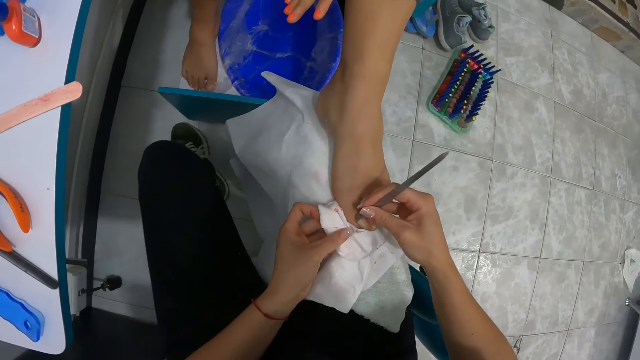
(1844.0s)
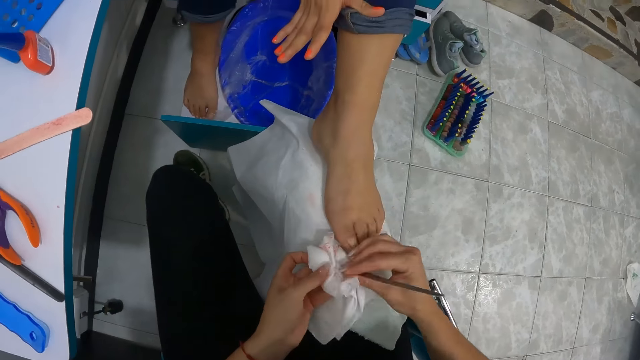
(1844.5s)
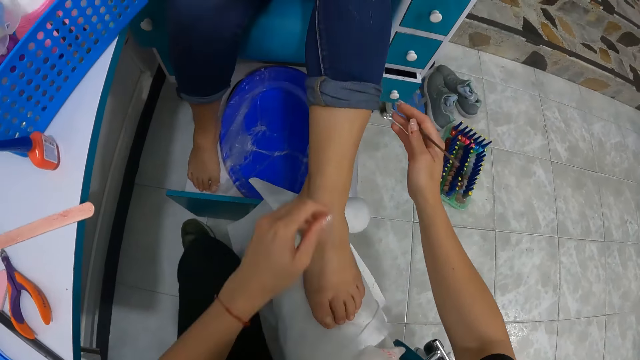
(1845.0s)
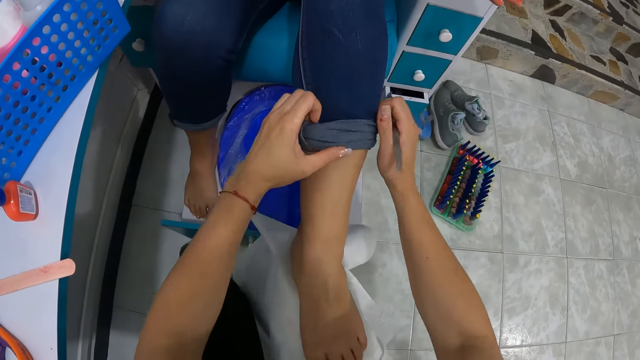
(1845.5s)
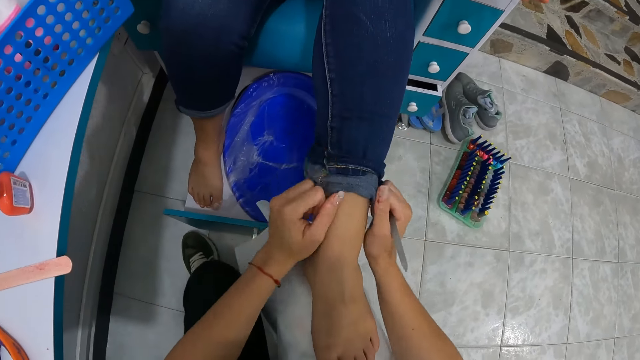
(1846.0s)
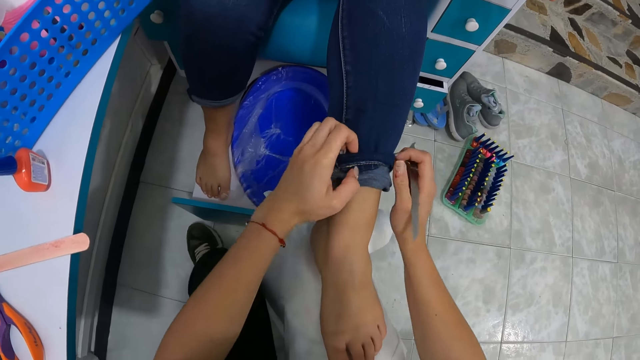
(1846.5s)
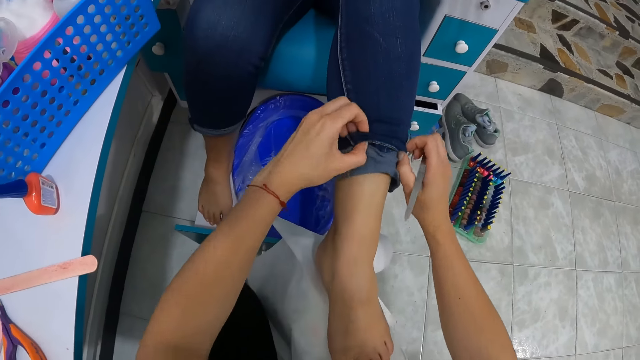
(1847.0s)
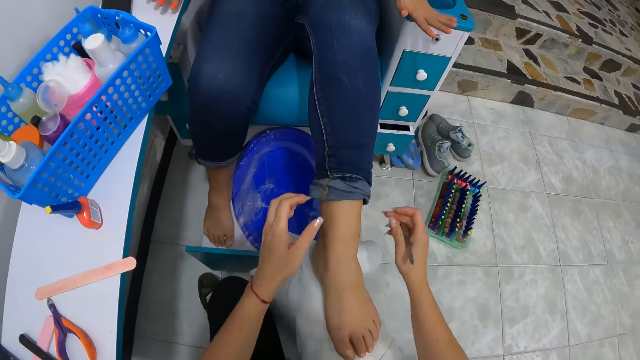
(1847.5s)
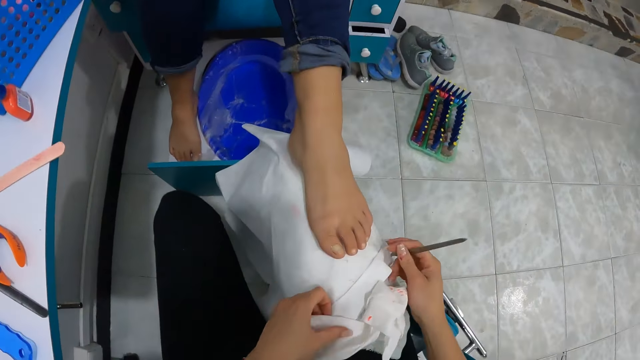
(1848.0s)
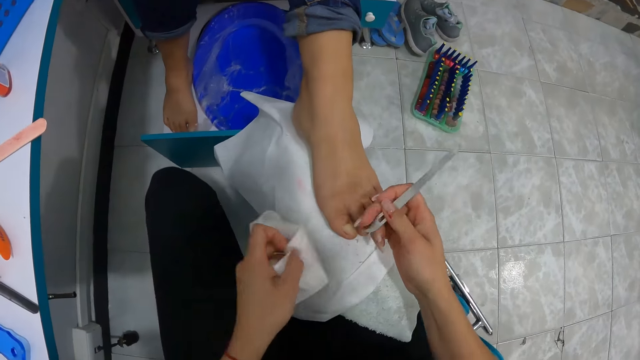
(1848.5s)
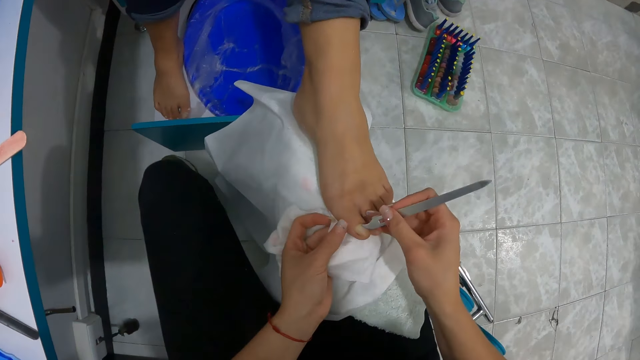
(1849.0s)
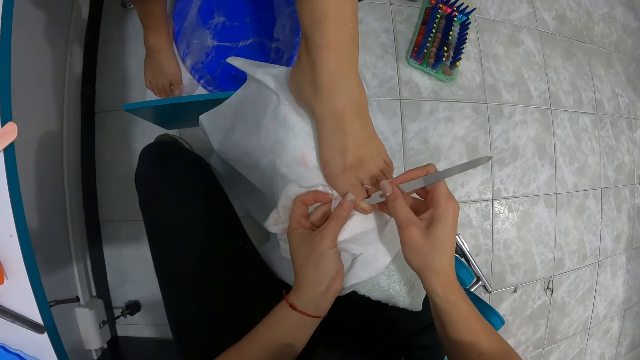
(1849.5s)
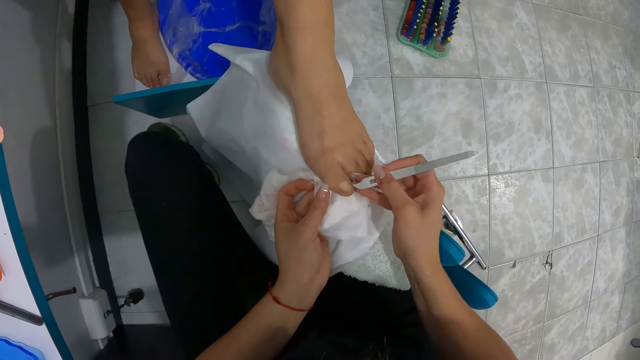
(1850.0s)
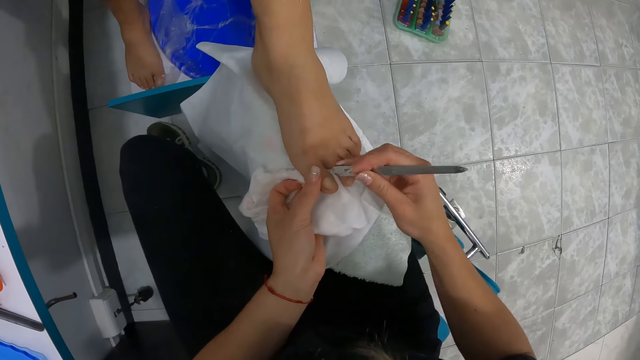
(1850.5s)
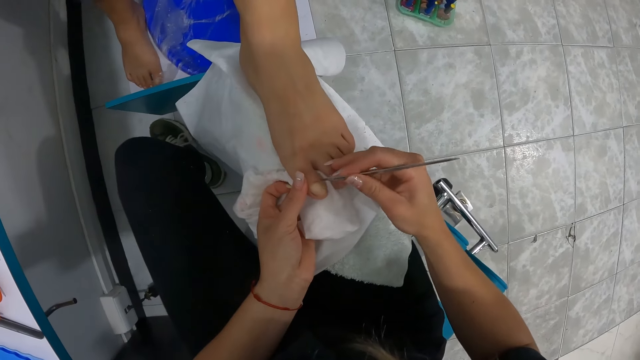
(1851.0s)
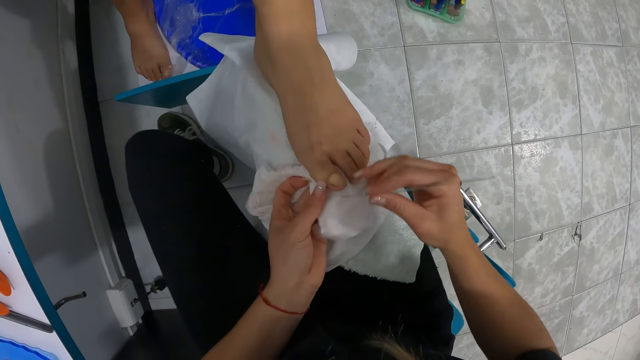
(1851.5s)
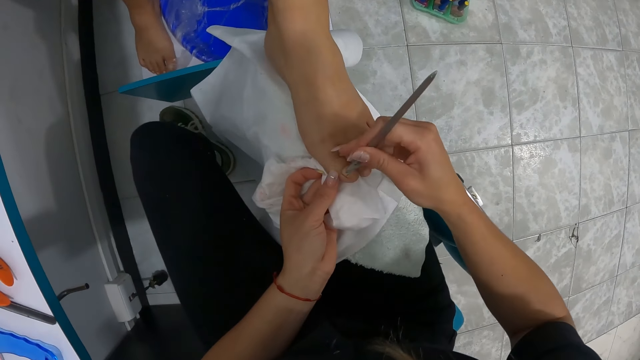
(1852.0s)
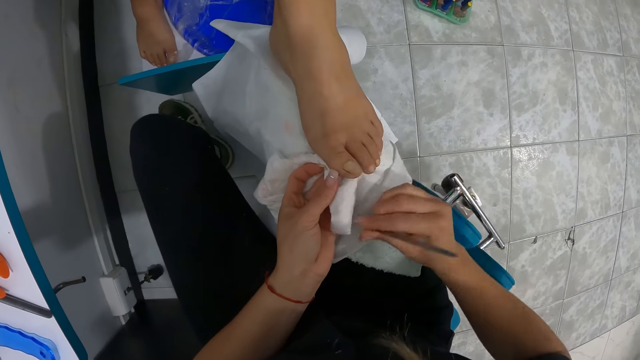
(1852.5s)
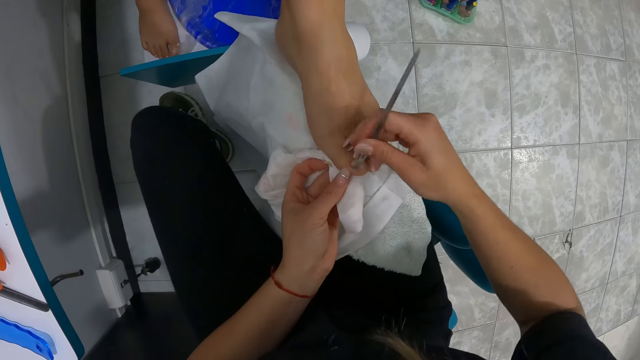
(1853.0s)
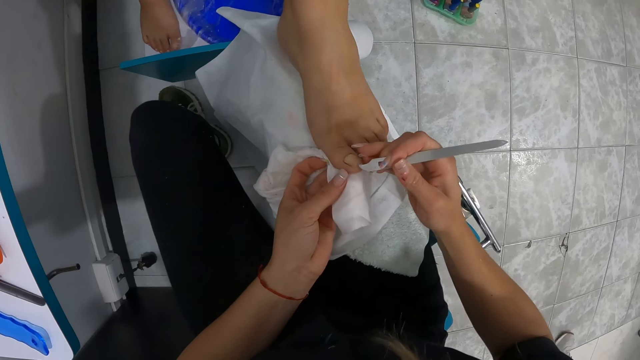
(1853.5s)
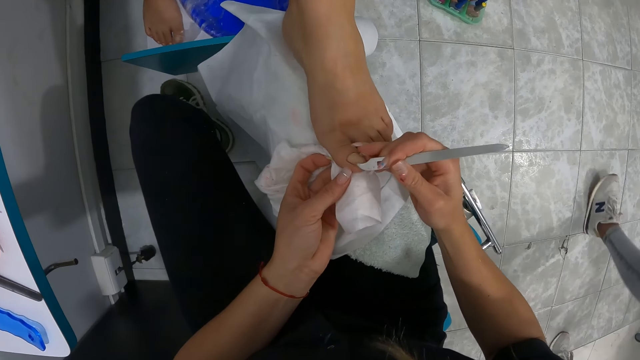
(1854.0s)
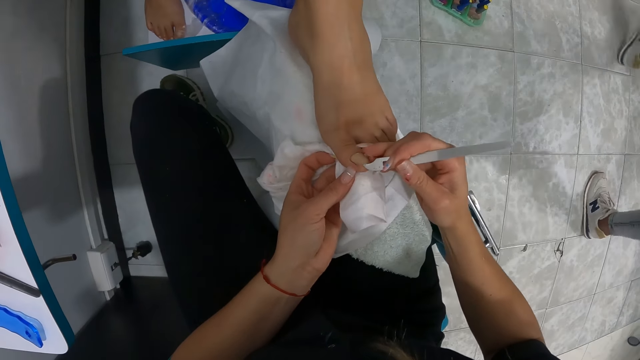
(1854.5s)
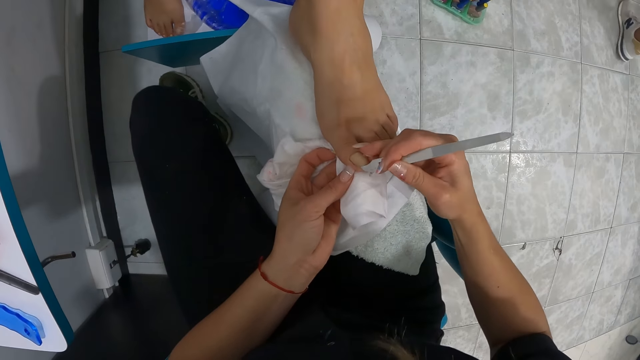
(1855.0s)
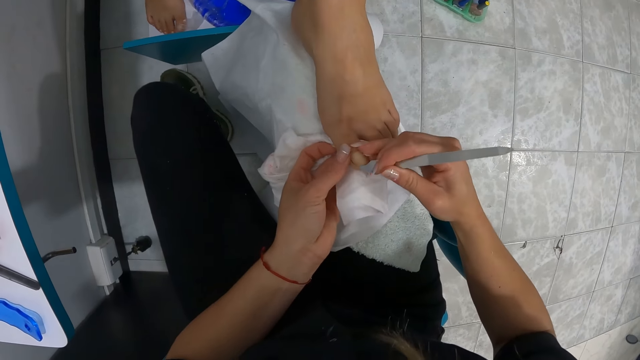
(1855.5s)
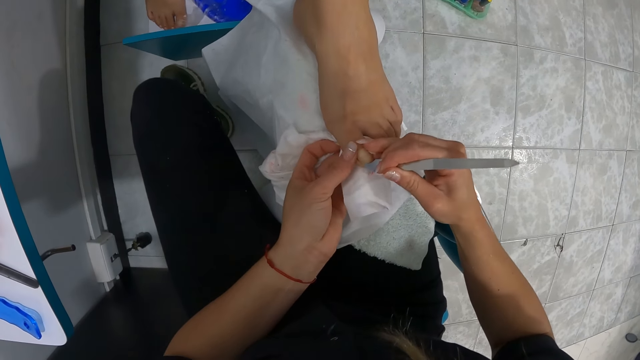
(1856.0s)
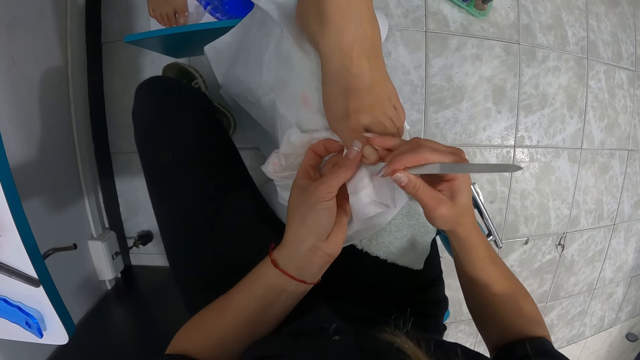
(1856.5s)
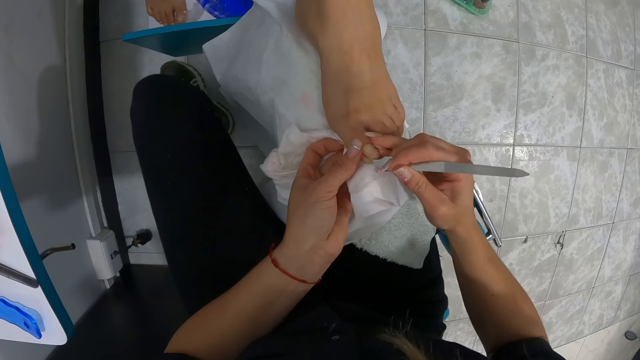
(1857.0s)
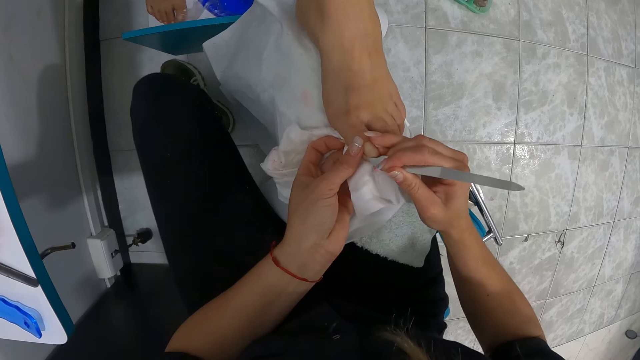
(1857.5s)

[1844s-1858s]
The camera wearer removes cuticle from the toenail of the woman with the cuticle nail remover in her right hand. She cleans the cuticle nail remover with the serviette paper in her left hand. She drops the serviette paper on her leg with her left hand. She rolls down the woman's trousers with both hands. She picks up the serviette paper on her leg with her left hand. She removes cuticle from the toenail with the cuticle nail remover in her right hand. She cleans the cuticle nail remover with the serviette paper in her left hand. She removes cuticle from the toenail with the cuticle nail remover in her right hand. She cleans the cuticle nail remover with the serviette paper in her left hand. She removes cuticle from the toenail with the cuticle nail remover in her right hand. She cleans the cuticle nail remover with the serviette paper in her left hand. She removes cuticle from the toenail with the cuticle nail remover in her right hand. She cleans the cuticle nail remover with the serviette paper in her left hand. She removes cuticle from the toenail with the cuticle nail remover in her right hand.

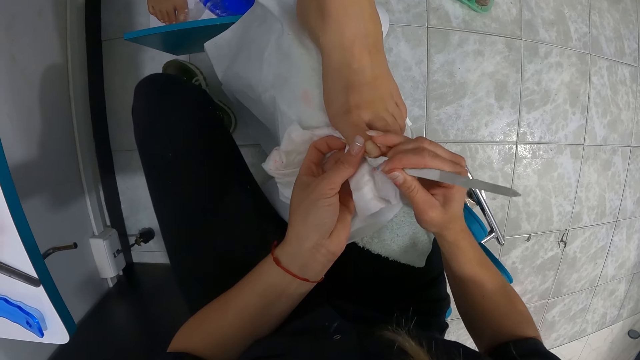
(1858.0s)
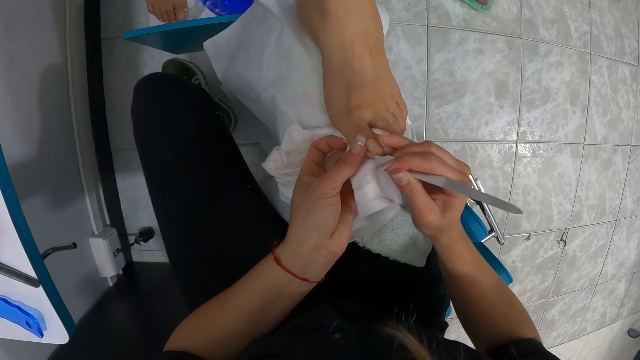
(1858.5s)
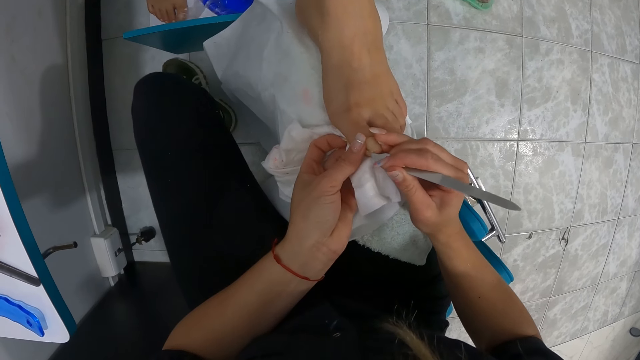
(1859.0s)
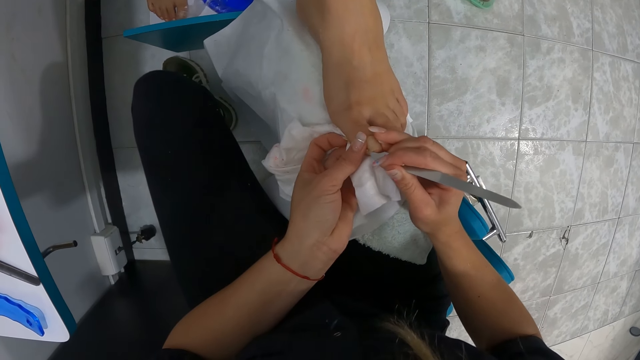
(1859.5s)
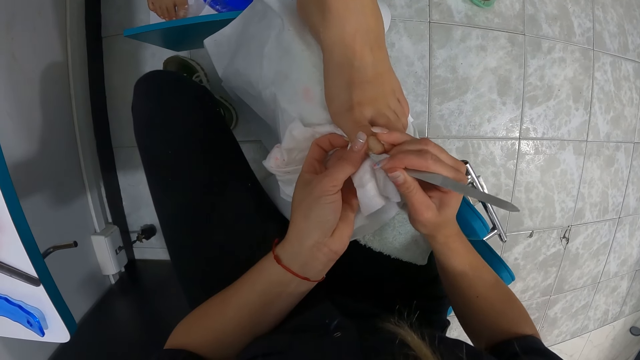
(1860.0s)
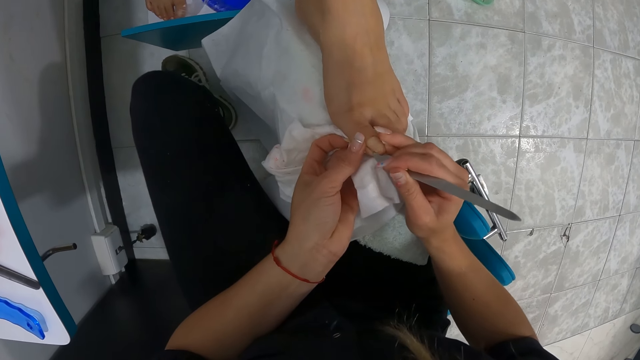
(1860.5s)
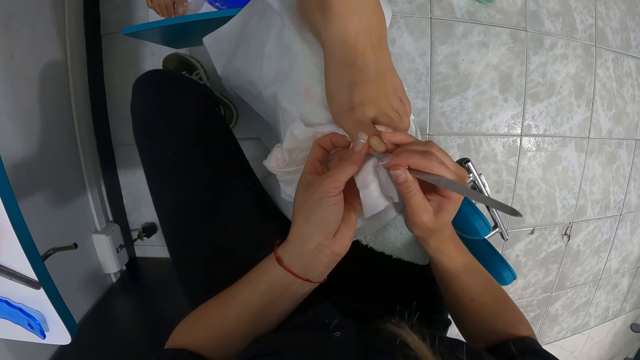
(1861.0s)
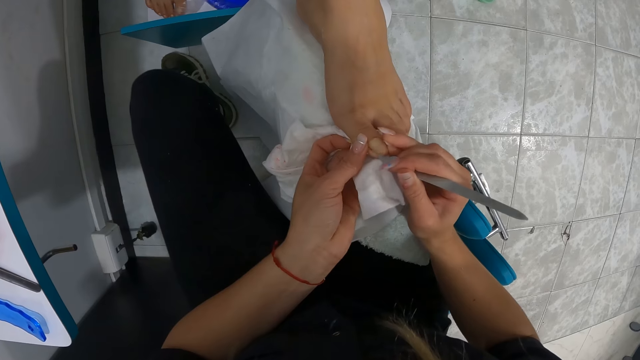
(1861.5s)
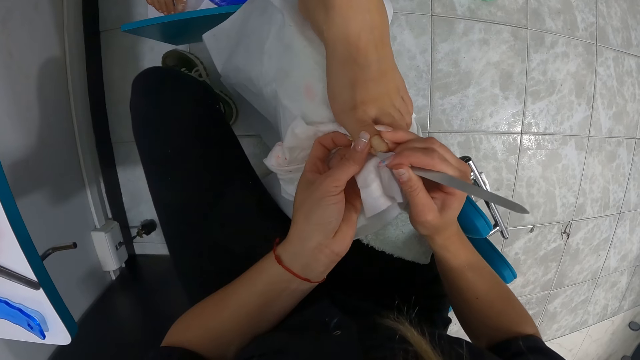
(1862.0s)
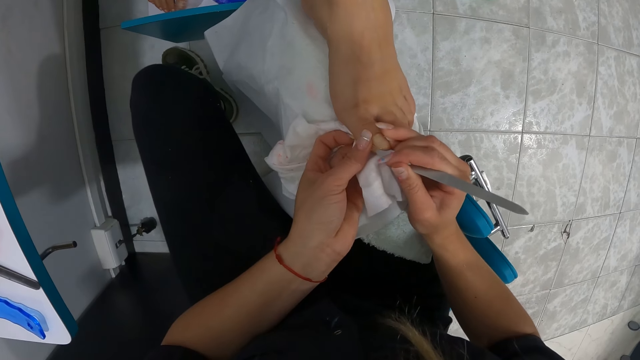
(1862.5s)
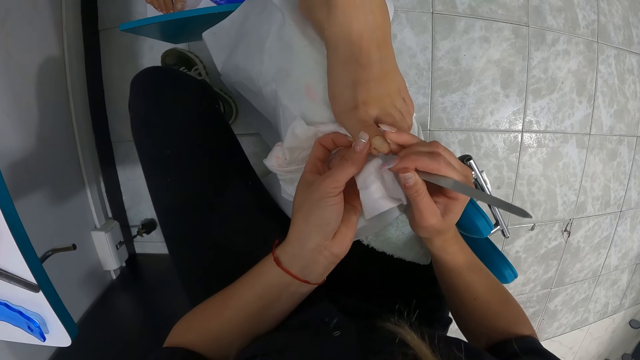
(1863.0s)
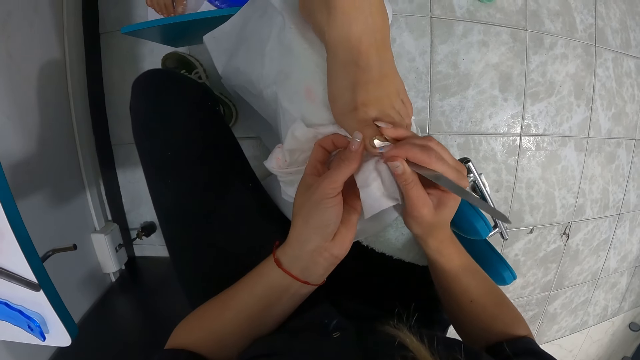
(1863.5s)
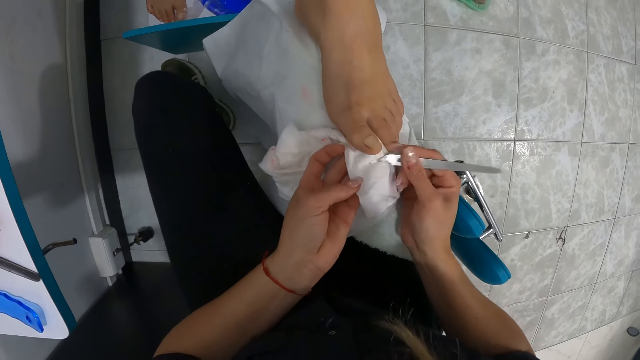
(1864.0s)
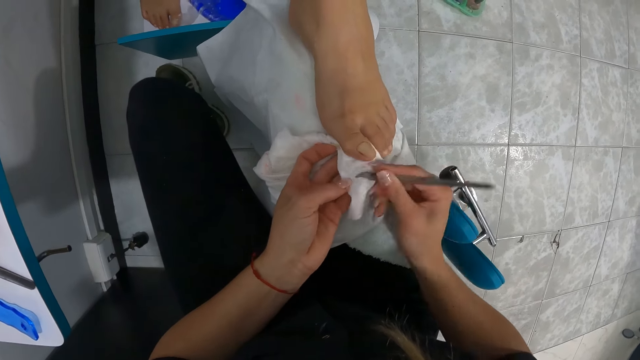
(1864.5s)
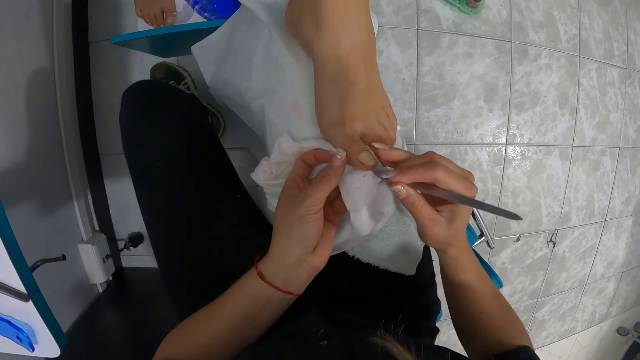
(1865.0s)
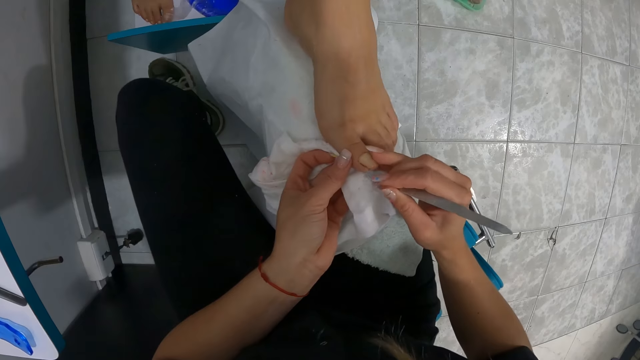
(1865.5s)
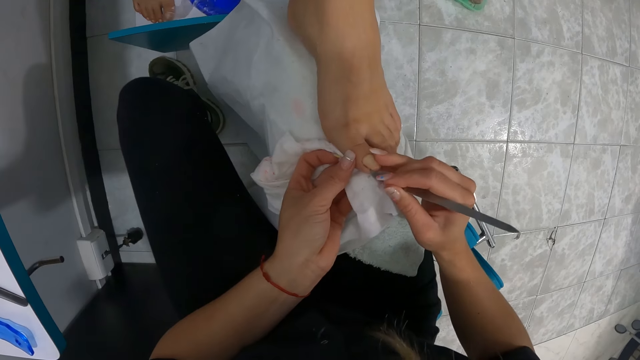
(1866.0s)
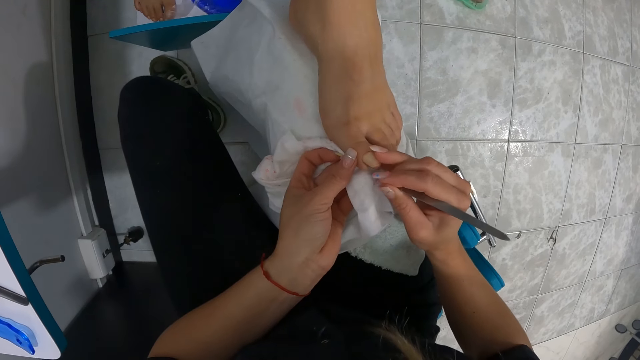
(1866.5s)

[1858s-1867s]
The camera wearer cleans the cuticle nail remover with the serviette paper in her left hand. She removes cuticle from the toenail with the cuticle nail remover in her right hand.
